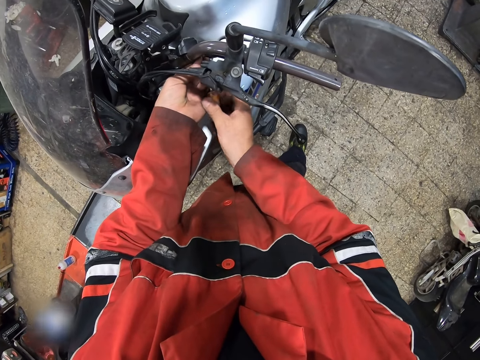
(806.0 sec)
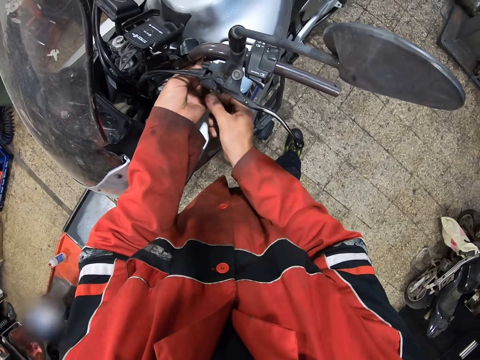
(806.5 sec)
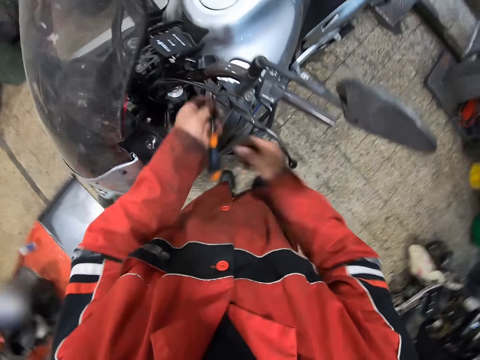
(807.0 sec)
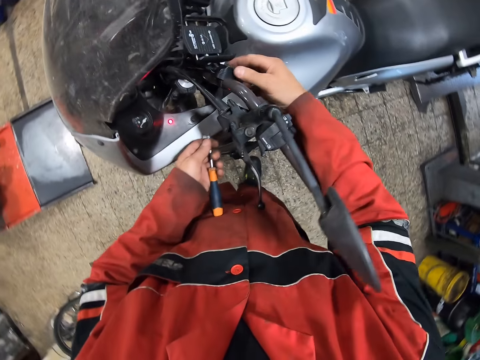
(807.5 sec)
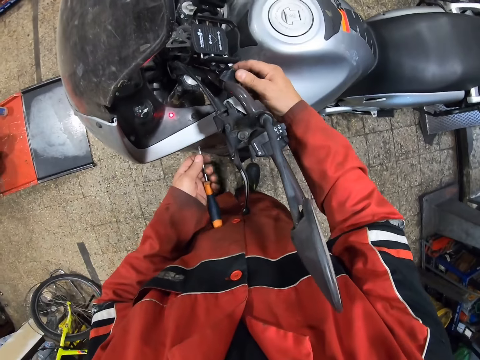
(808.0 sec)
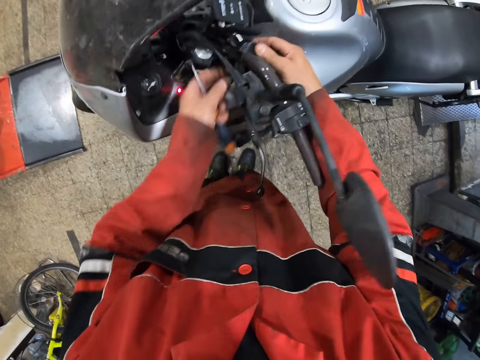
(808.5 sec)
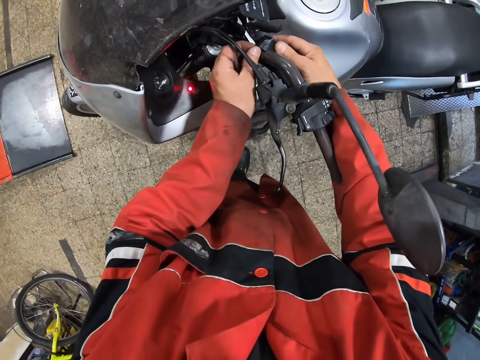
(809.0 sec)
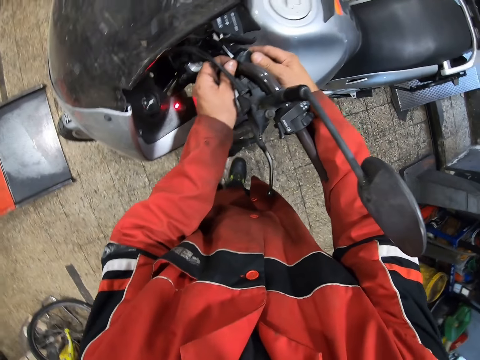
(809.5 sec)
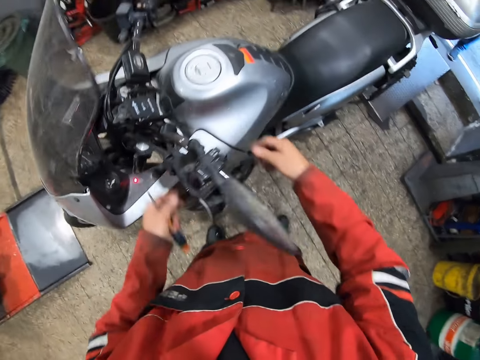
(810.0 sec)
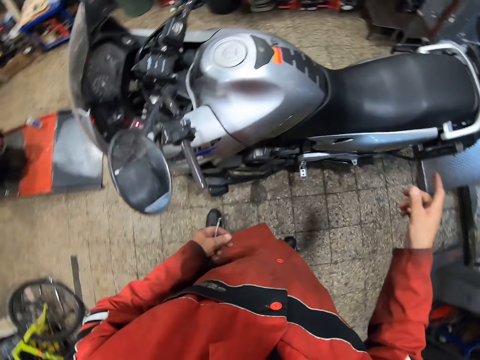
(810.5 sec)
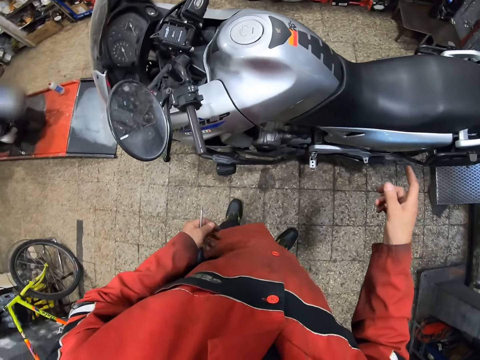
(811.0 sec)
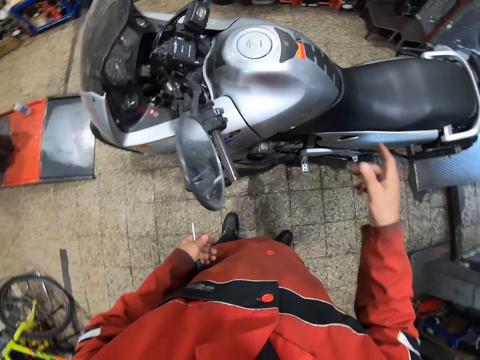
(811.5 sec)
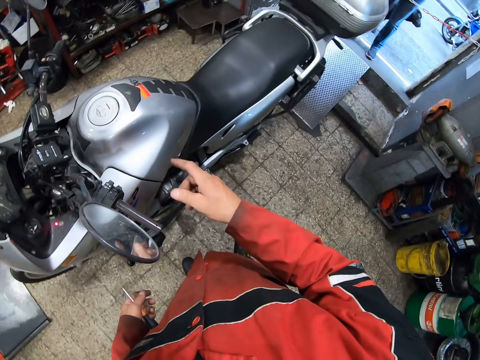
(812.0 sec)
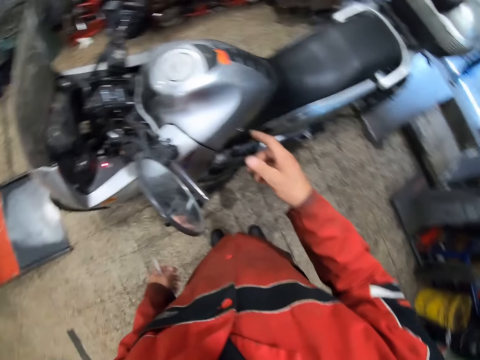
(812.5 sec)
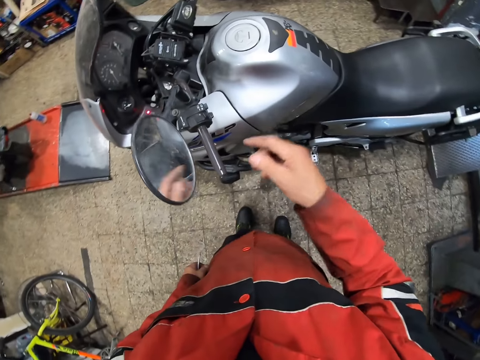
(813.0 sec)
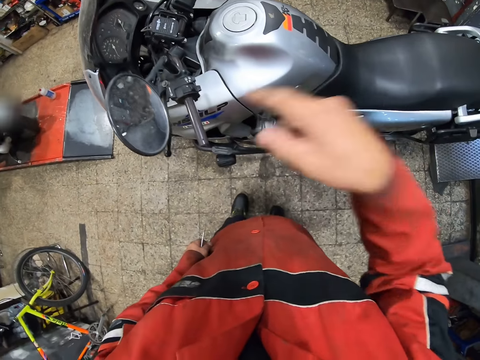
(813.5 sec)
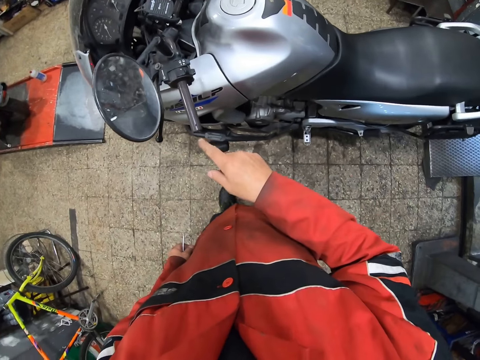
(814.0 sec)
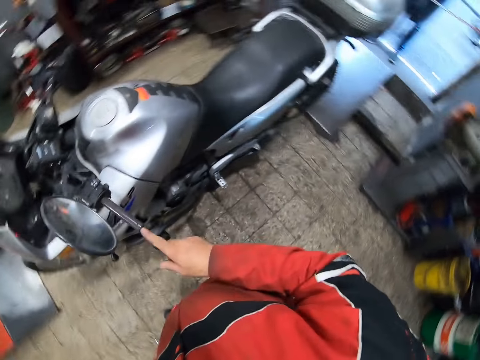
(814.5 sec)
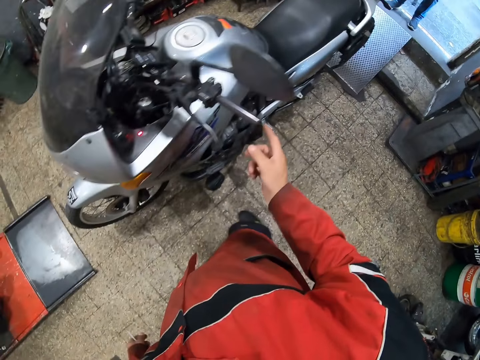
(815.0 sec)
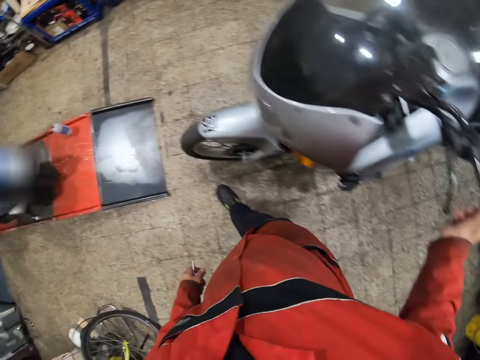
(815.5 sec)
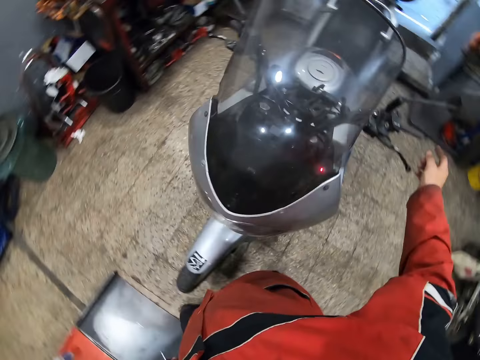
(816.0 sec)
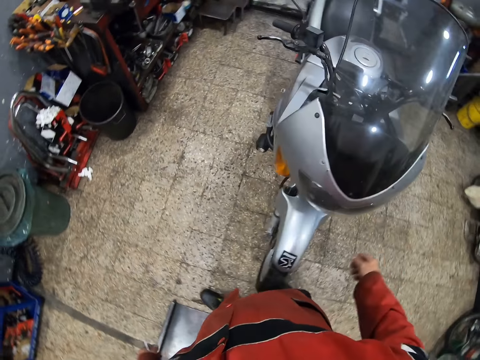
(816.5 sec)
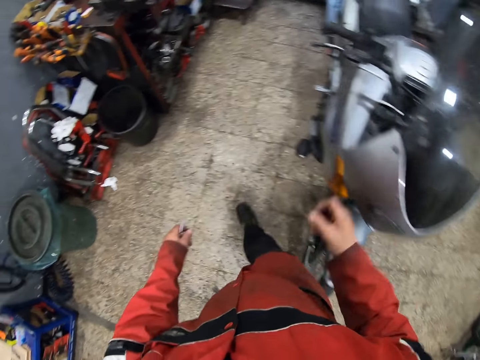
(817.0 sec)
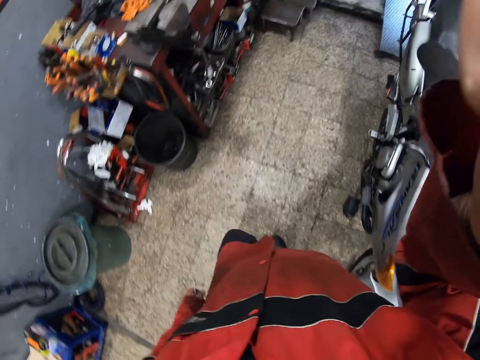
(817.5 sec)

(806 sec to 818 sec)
The camera wearer adjusts the motorcycle handle with his right hand. He looks around. He points towards the motorcycle with his right hand and touches the motorcycle handle with his fingertip.
